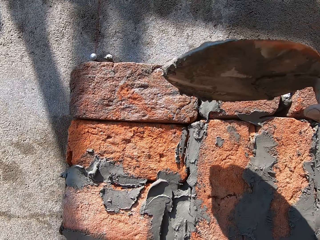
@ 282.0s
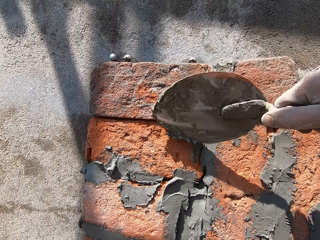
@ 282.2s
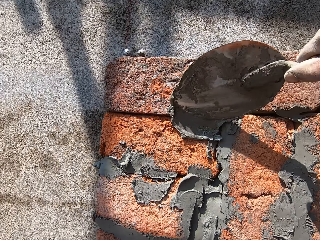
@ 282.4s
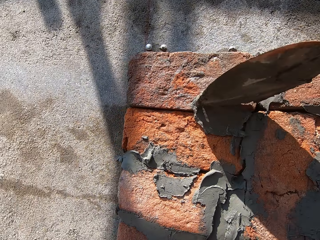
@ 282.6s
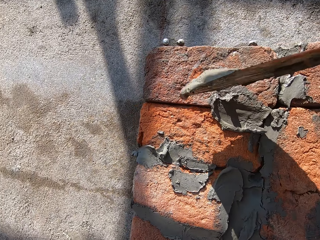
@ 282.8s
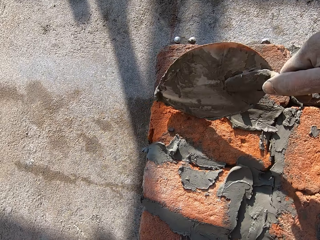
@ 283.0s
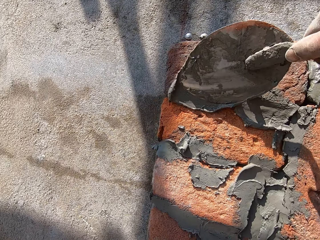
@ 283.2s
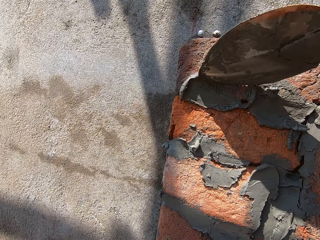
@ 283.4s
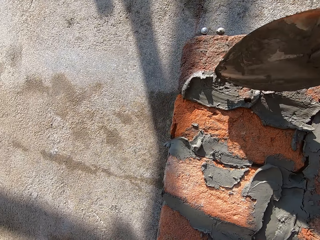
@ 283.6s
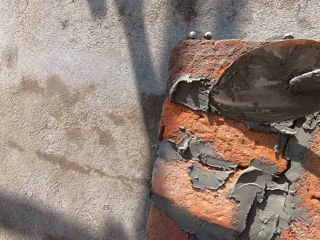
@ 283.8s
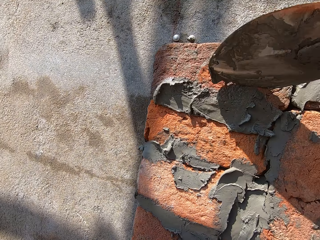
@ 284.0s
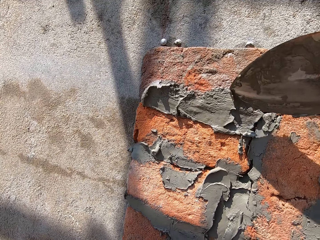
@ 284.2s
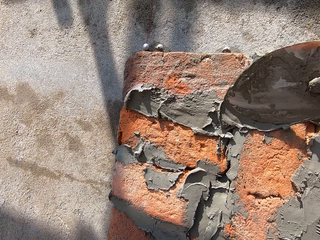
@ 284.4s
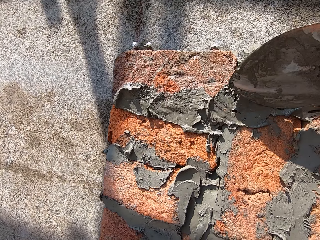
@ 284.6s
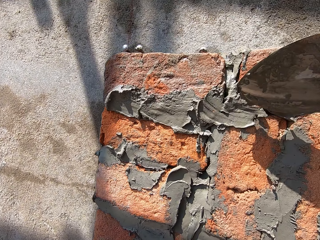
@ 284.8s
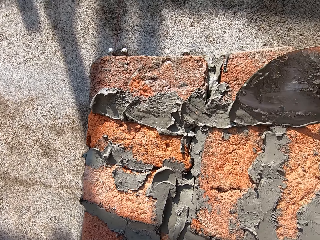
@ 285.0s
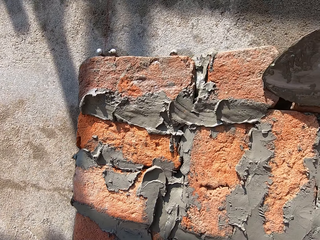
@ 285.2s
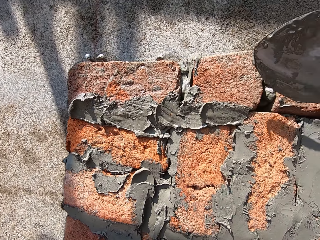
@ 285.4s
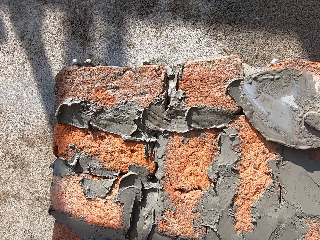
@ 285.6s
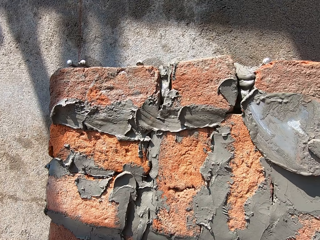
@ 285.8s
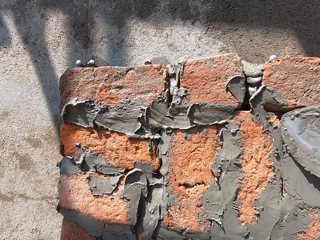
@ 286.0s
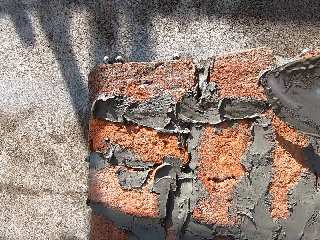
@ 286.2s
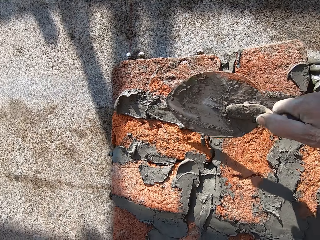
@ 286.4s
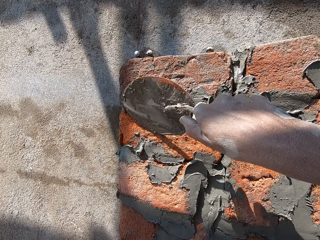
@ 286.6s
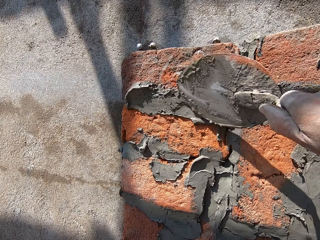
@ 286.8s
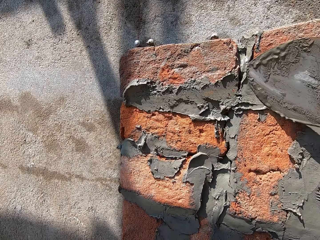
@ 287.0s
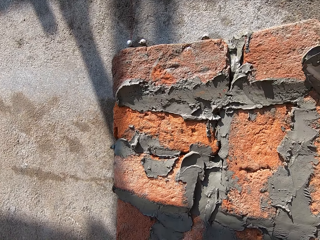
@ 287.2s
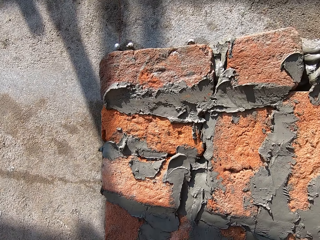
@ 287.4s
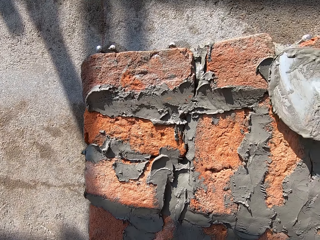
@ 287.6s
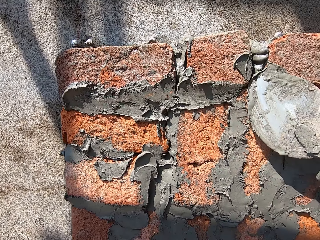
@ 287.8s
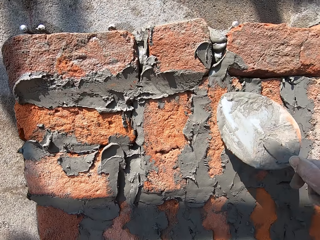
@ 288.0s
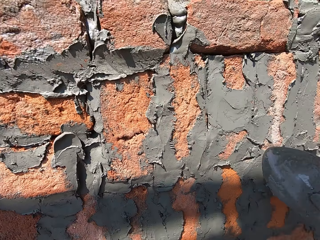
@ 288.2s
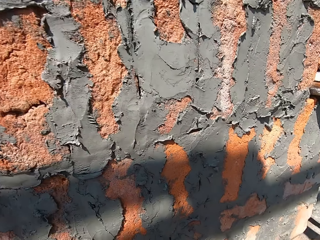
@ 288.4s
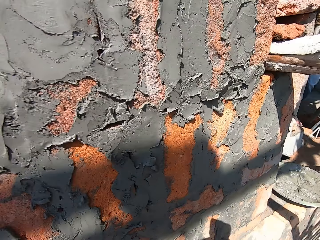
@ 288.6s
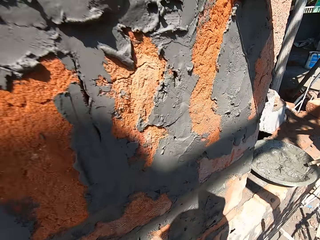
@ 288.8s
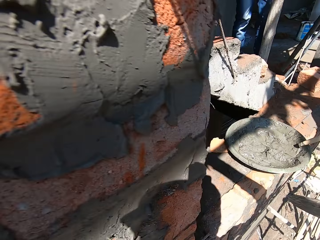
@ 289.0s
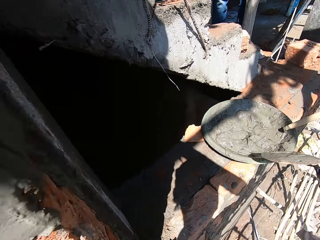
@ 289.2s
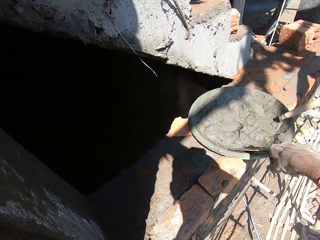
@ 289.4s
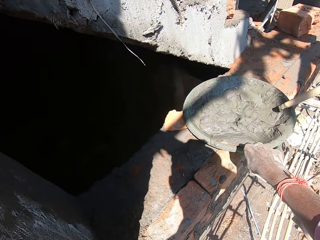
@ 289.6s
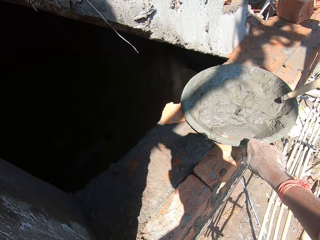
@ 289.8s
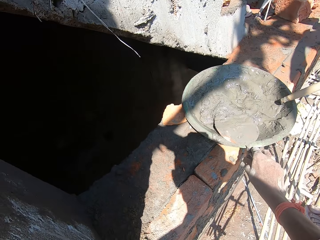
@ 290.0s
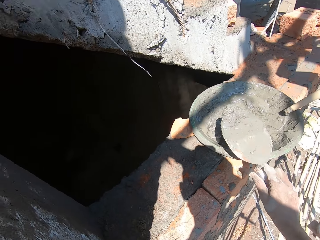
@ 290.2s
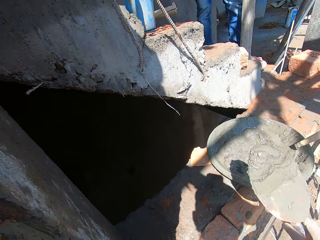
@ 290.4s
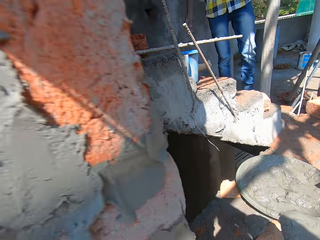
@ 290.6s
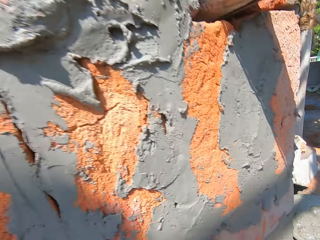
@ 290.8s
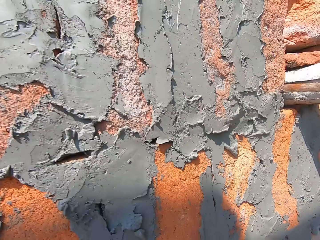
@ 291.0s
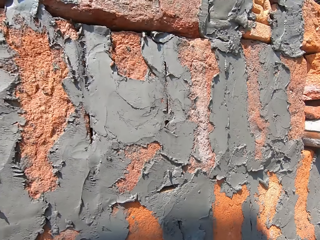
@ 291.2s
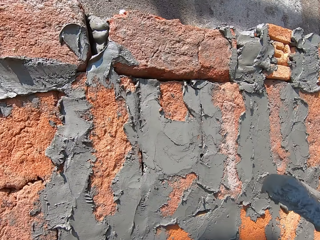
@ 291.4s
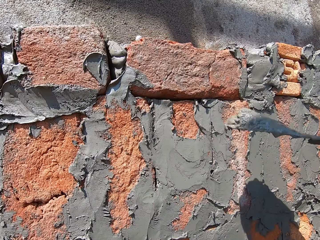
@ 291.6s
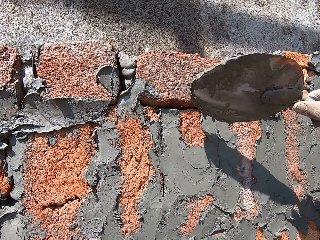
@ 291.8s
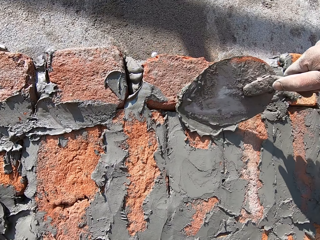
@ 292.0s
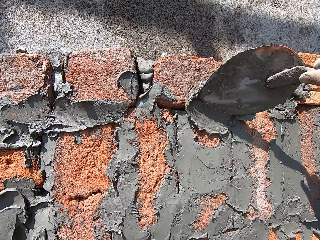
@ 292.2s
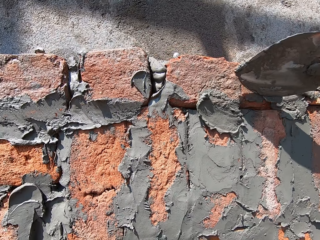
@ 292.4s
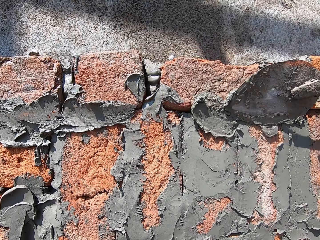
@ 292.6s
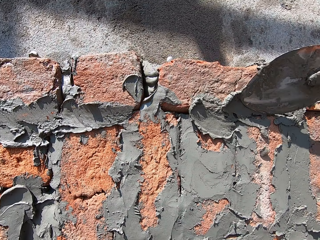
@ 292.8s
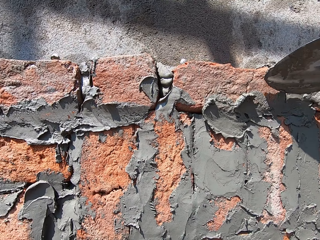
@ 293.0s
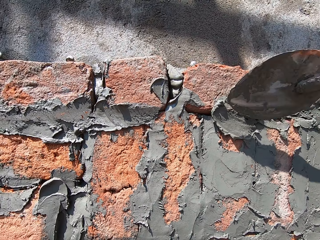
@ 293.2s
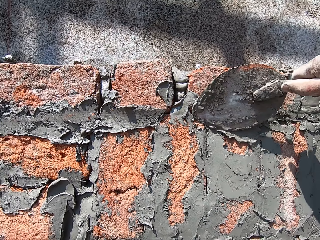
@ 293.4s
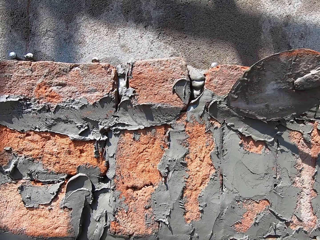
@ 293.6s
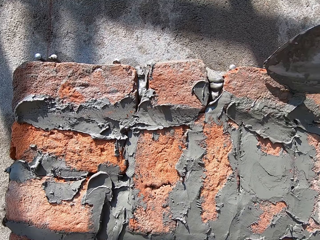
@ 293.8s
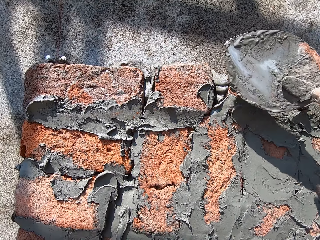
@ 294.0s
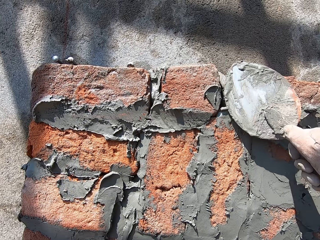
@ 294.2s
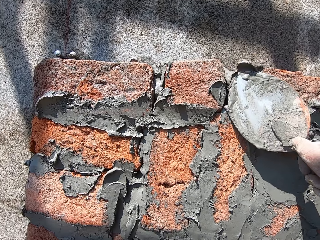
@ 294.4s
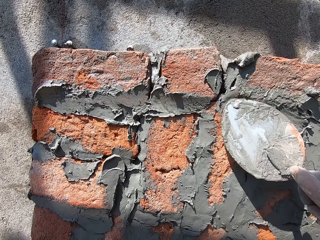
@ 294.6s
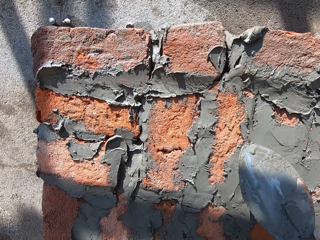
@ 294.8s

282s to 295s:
The camera wearer adjusts the cement to the fabric. They place the concrete mixture on the brick wall. They look around. They scoop the concrete with the trowel from the mixing bowl. They look around. They smear the concrete on the brick with the trowel. They put the cement on the bricks.

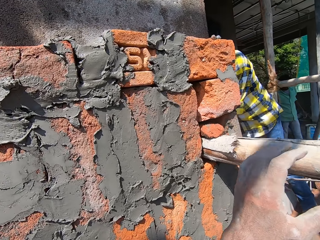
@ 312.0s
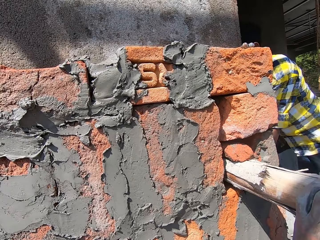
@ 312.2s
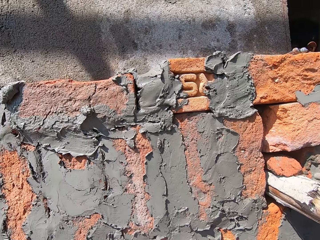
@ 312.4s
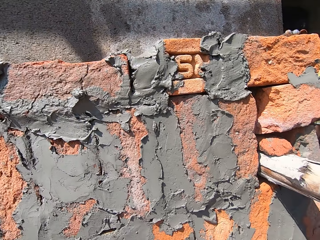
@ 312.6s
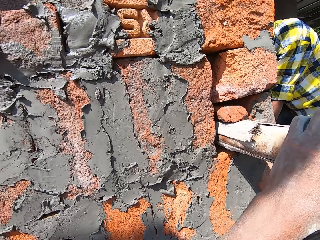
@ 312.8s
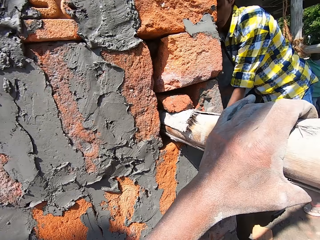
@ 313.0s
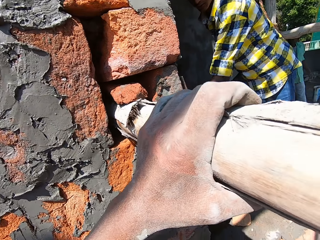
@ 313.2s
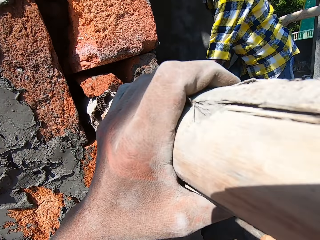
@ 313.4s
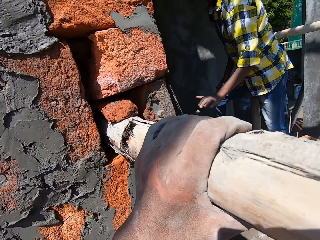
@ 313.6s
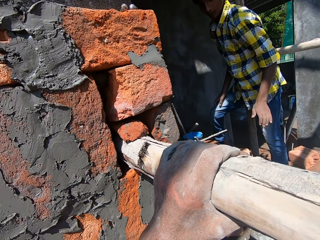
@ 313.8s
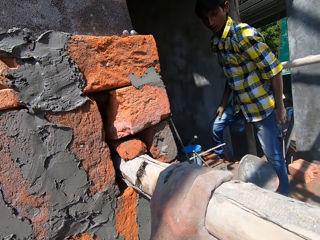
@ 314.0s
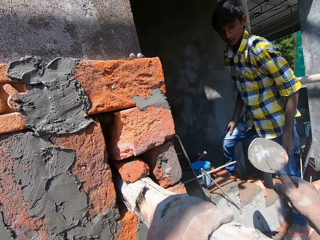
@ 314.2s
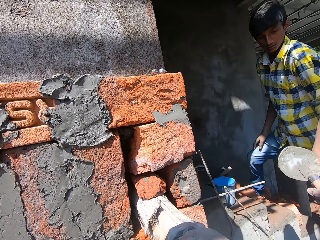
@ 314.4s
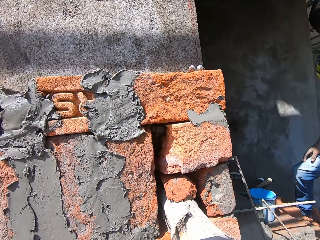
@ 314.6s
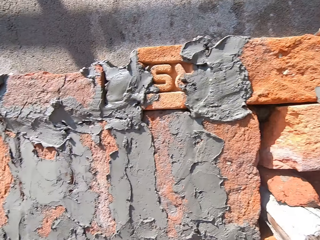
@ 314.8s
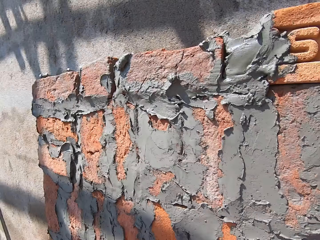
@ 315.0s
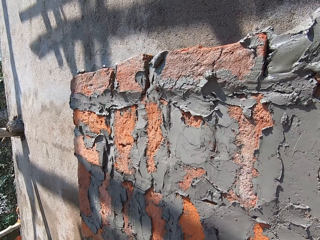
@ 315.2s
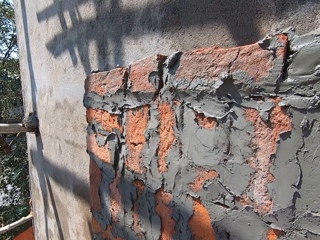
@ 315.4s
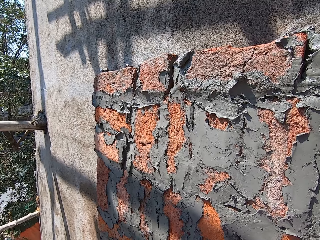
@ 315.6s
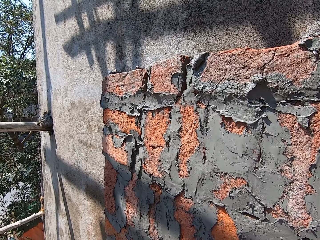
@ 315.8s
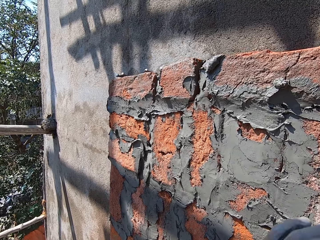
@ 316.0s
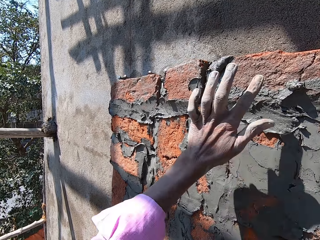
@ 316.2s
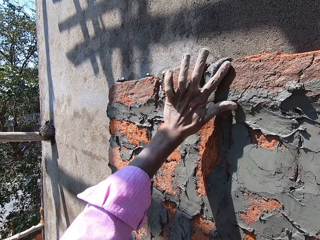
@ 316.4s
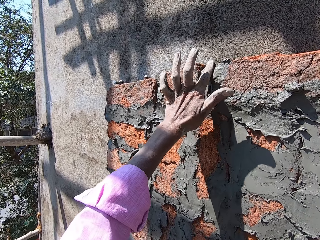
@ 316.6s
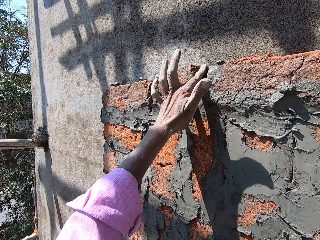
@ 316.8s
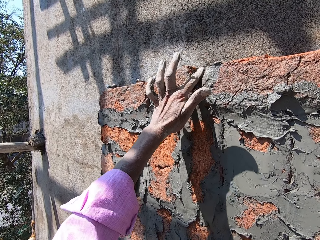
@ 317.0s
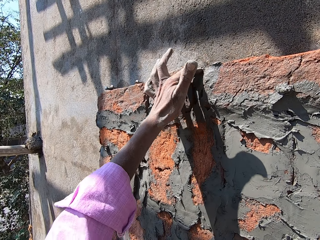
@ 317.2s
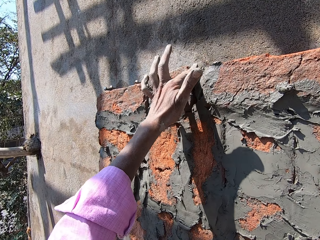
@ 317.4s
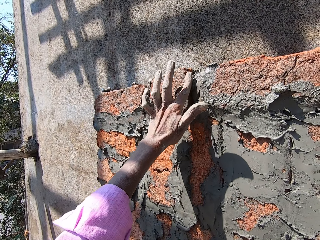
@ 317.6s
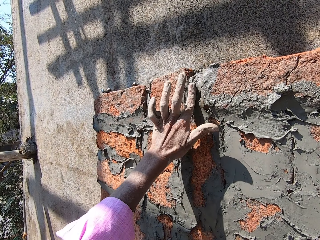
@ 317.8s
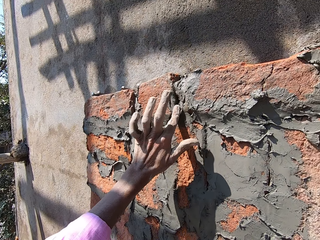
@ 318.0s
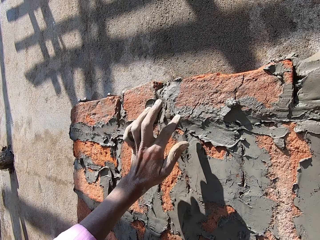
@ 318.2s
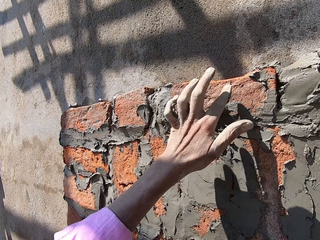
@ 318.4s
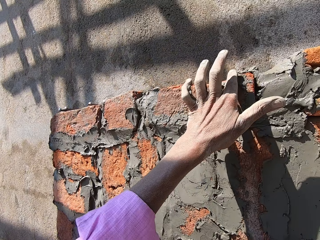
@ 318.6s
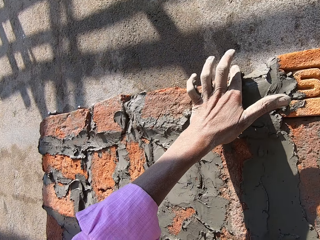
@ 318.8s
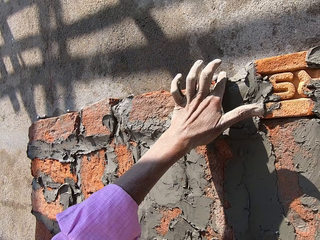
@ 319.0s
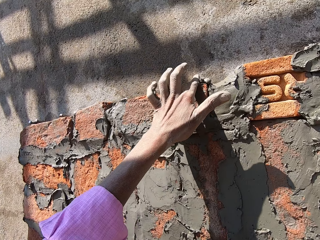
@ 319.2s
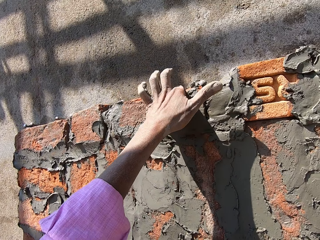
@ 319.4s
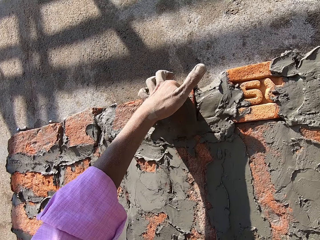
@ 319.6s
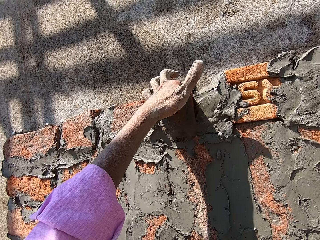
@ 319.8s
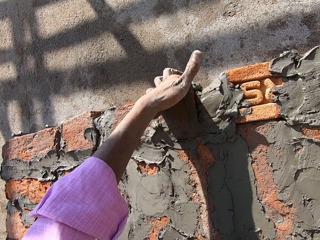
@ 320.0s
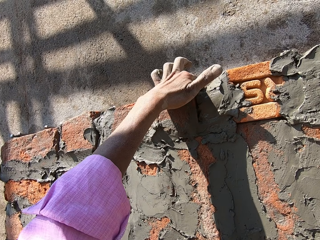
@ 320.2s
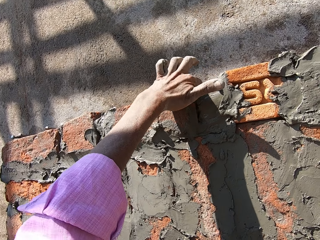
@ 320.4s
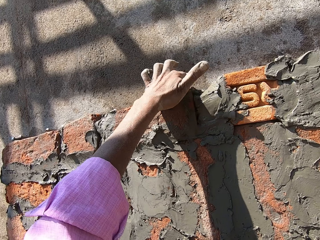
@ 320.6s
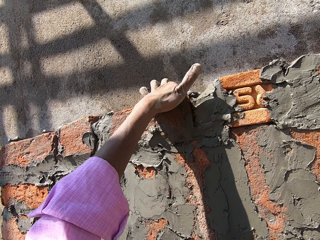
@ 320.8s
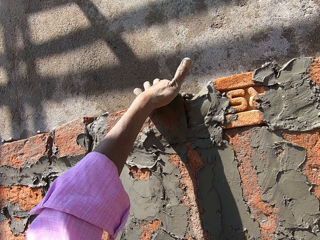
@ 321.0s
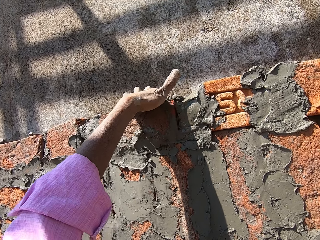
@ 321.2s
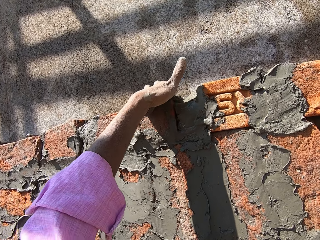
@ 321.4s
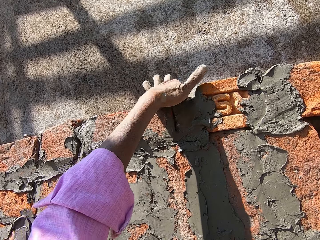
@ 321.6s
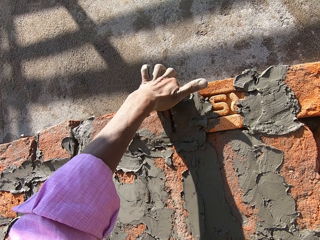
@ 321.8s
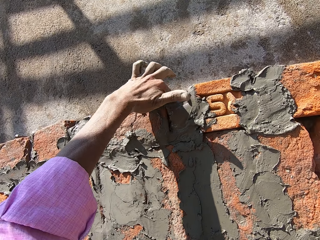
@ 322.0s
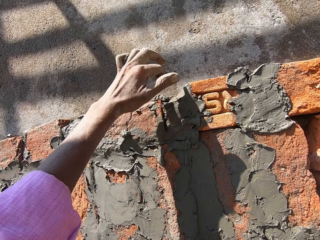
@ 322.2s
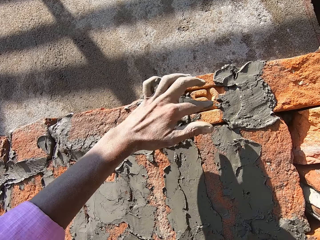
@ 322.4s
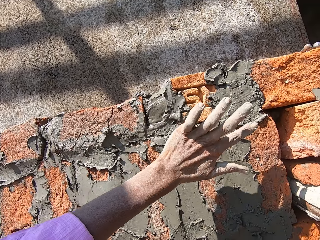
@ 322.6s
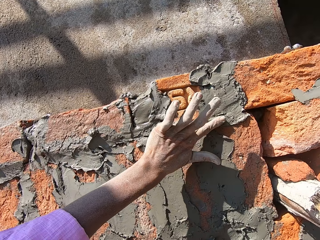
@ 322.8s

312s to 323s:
The camera wearer talks to a man. They look around and hold the scaffold. The man talks to the camera wearer. The camera wearer gives the trowel to the man. They look around. They spread the concrete with the left hand. They touch the cement on the bricks. They look around. They put the cement in the bricks with the hand.
